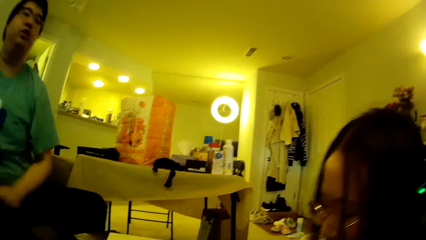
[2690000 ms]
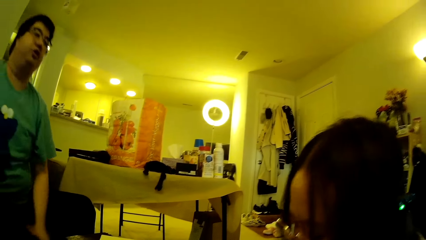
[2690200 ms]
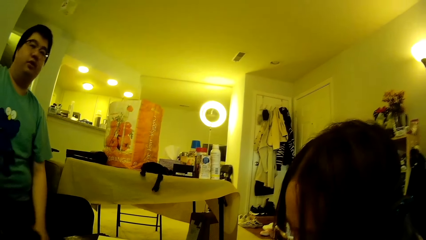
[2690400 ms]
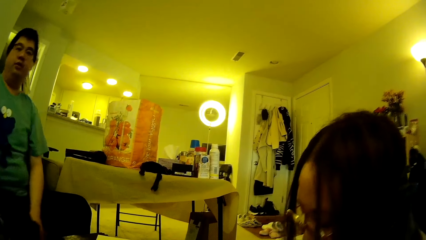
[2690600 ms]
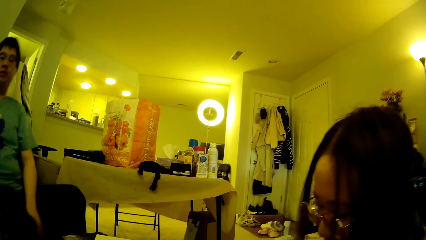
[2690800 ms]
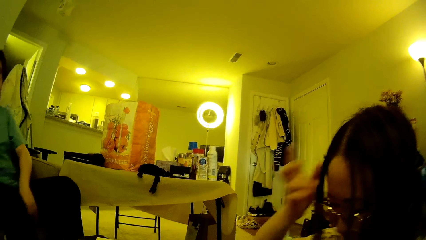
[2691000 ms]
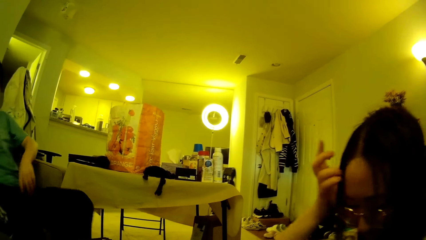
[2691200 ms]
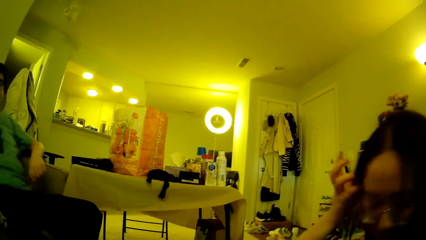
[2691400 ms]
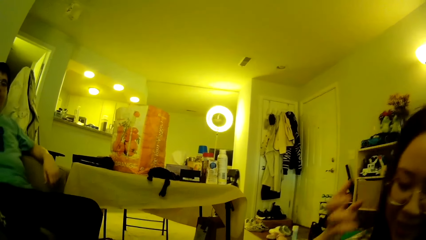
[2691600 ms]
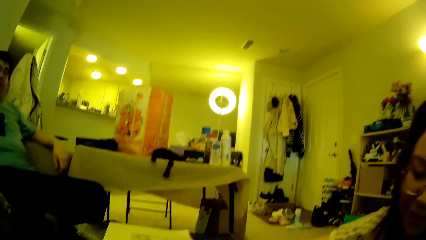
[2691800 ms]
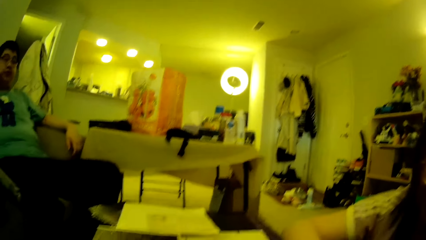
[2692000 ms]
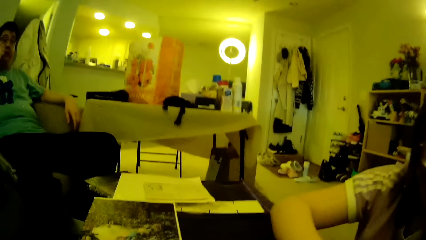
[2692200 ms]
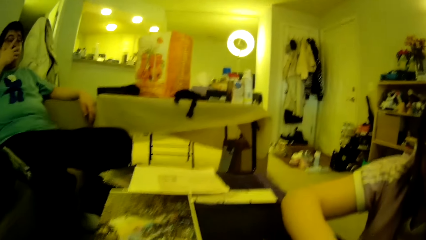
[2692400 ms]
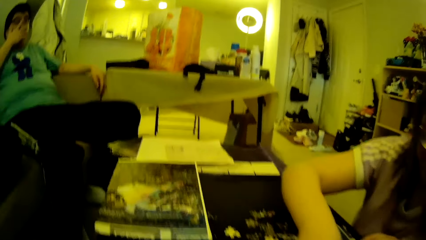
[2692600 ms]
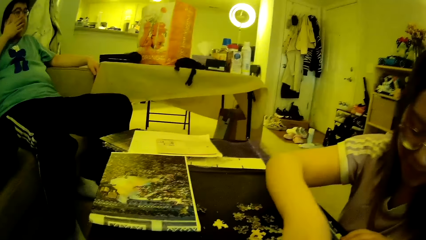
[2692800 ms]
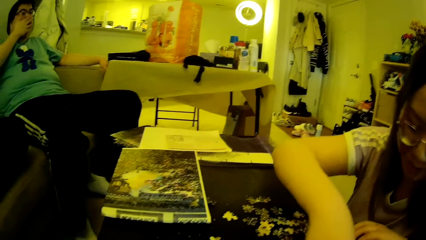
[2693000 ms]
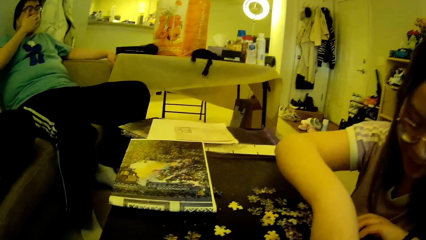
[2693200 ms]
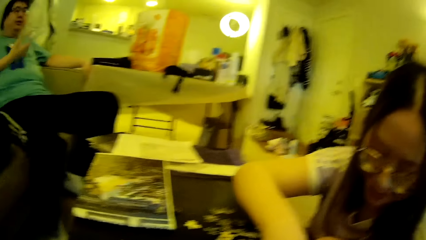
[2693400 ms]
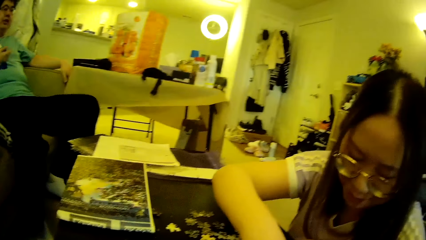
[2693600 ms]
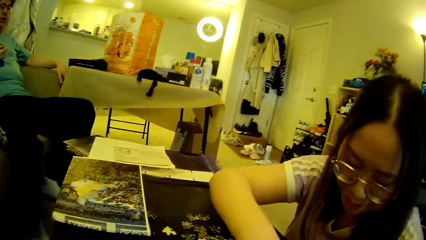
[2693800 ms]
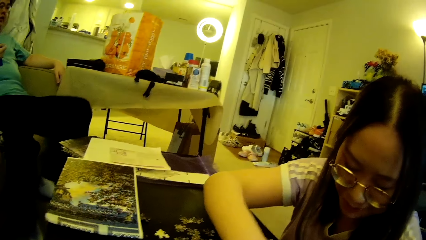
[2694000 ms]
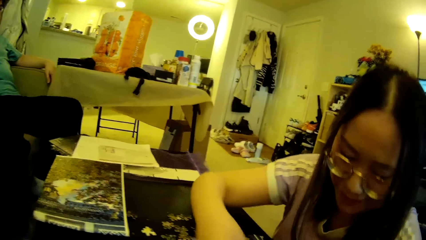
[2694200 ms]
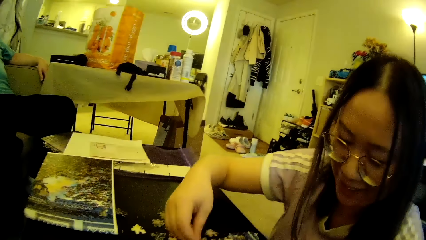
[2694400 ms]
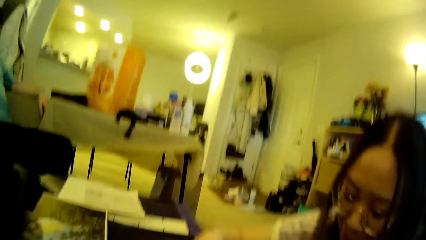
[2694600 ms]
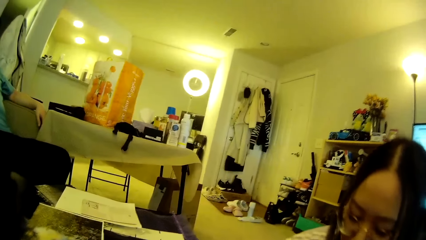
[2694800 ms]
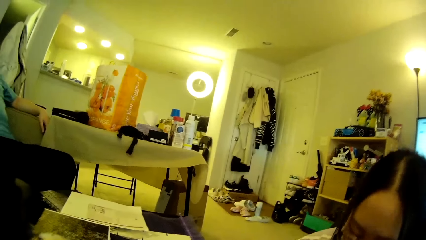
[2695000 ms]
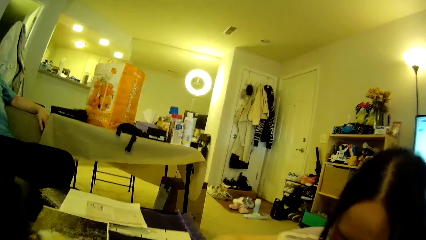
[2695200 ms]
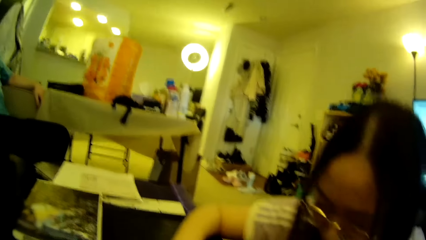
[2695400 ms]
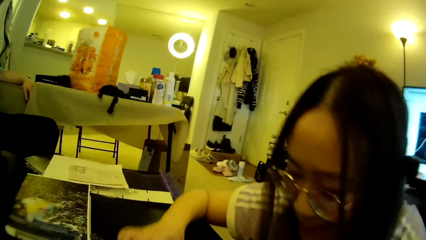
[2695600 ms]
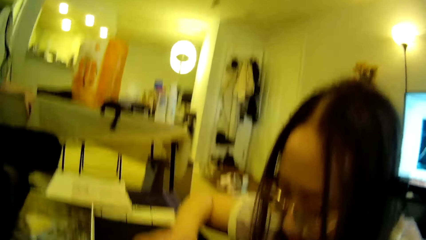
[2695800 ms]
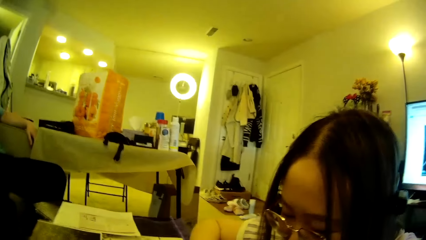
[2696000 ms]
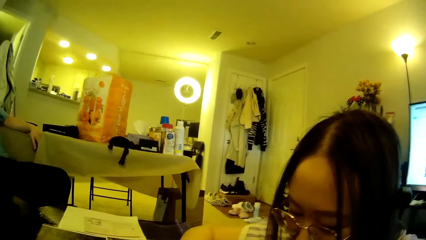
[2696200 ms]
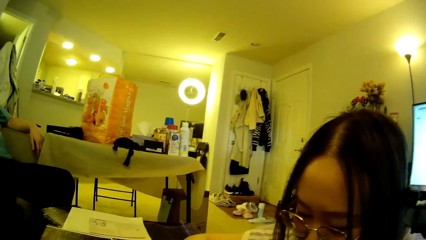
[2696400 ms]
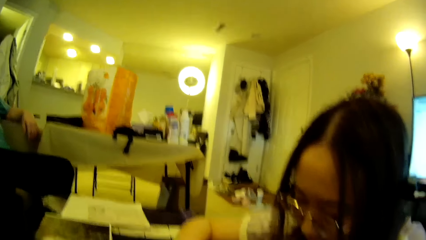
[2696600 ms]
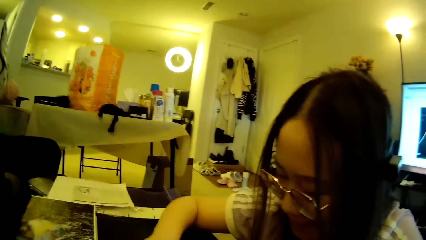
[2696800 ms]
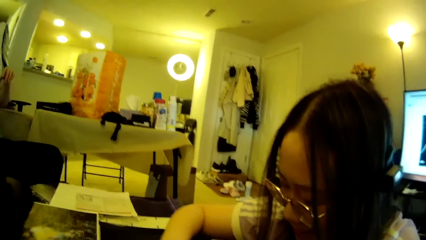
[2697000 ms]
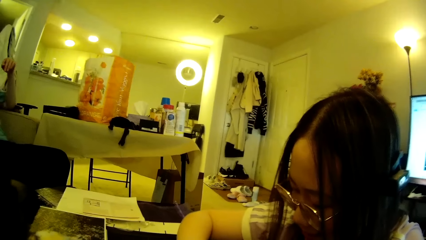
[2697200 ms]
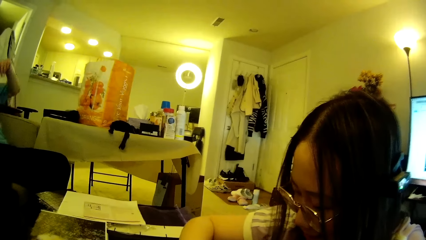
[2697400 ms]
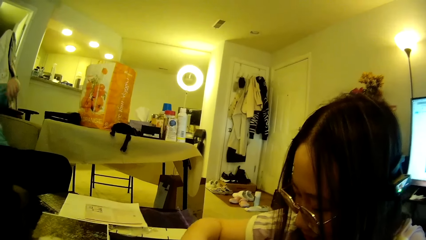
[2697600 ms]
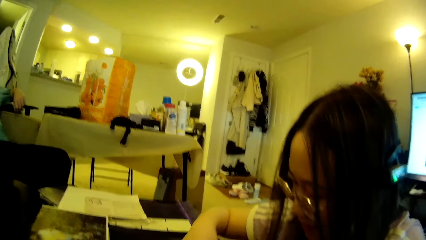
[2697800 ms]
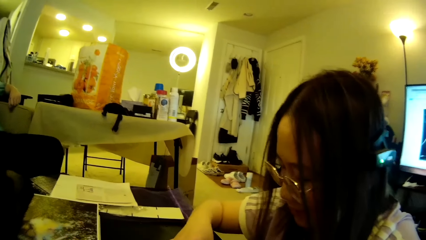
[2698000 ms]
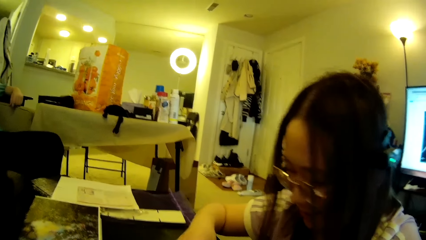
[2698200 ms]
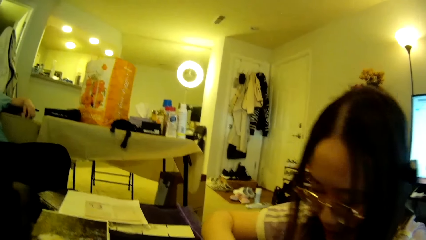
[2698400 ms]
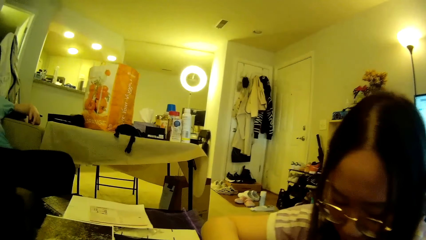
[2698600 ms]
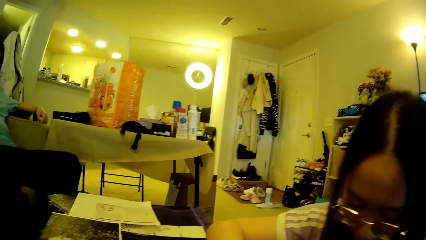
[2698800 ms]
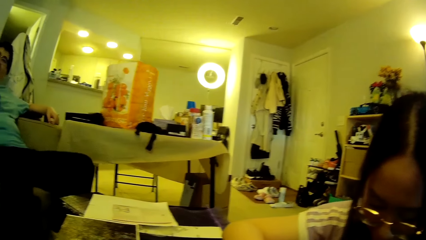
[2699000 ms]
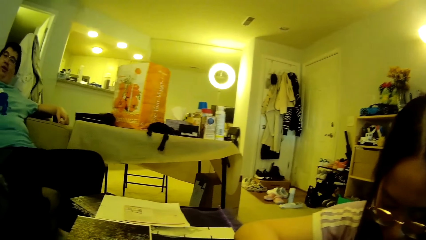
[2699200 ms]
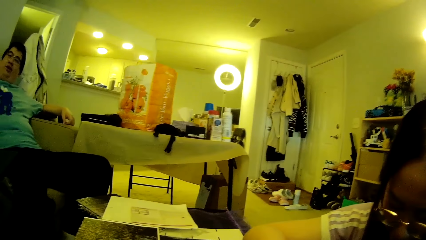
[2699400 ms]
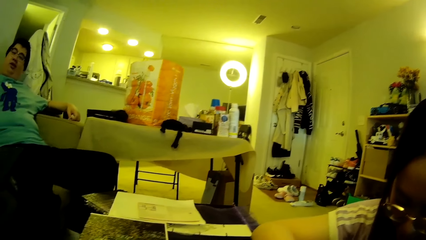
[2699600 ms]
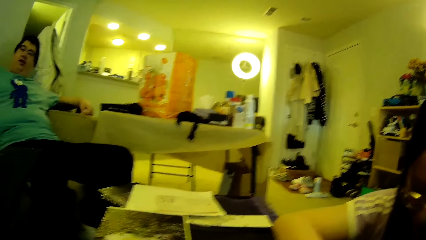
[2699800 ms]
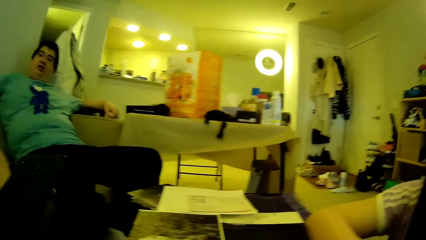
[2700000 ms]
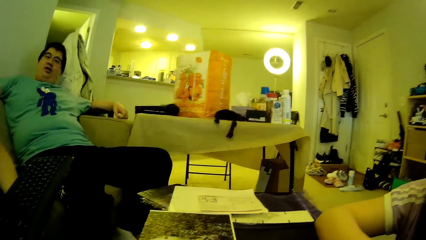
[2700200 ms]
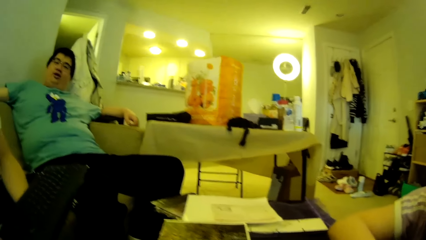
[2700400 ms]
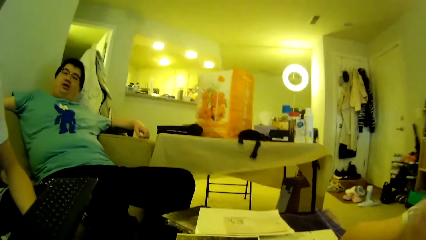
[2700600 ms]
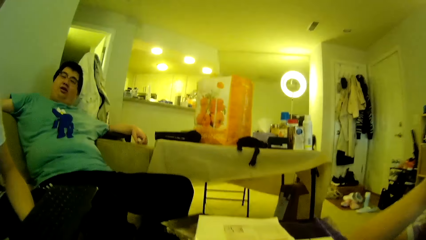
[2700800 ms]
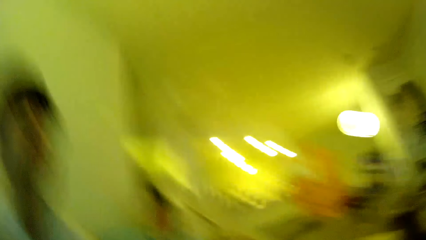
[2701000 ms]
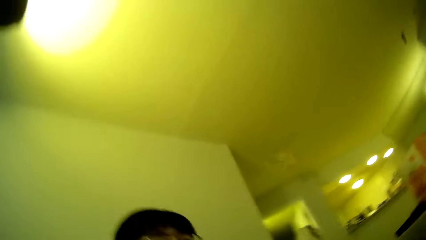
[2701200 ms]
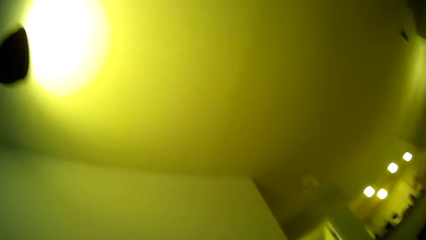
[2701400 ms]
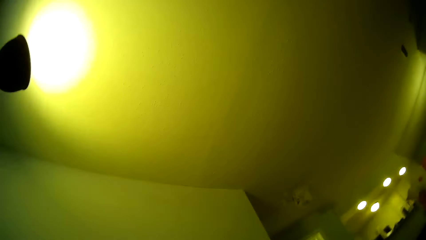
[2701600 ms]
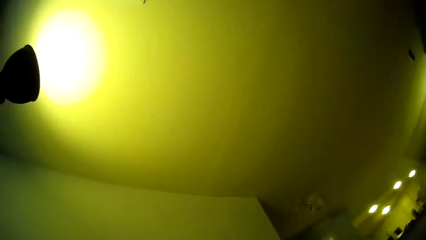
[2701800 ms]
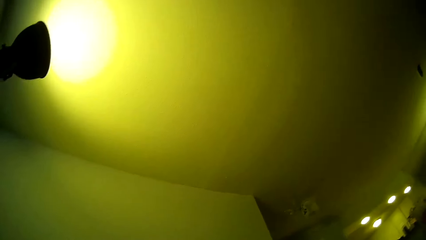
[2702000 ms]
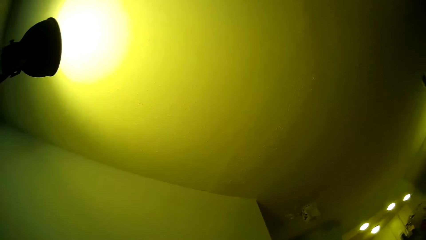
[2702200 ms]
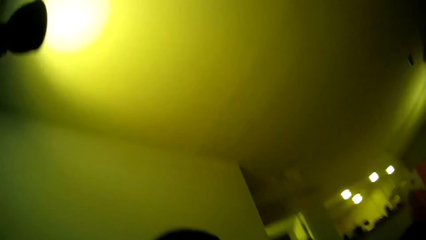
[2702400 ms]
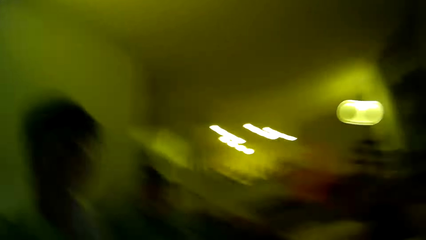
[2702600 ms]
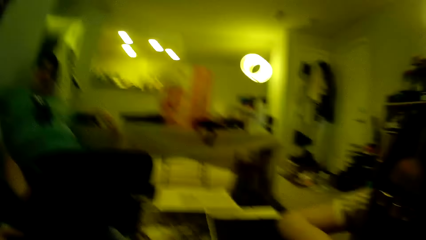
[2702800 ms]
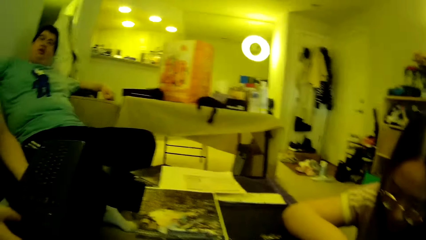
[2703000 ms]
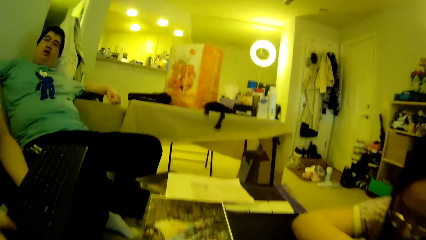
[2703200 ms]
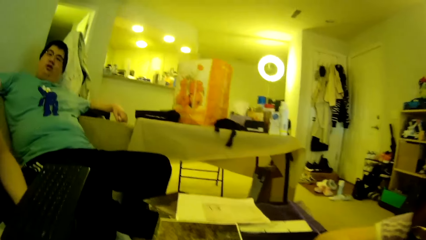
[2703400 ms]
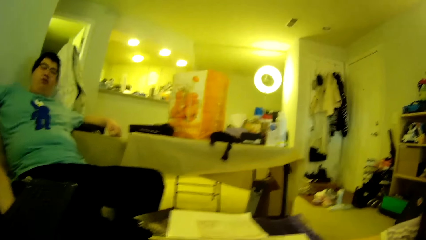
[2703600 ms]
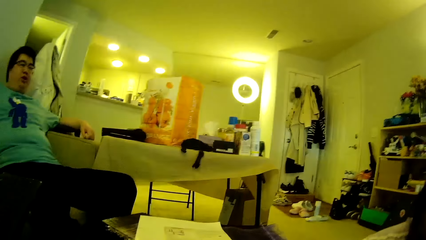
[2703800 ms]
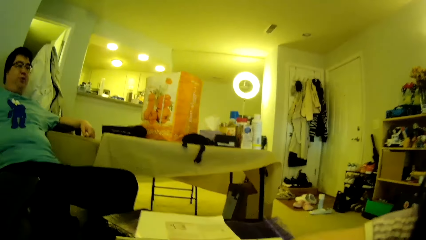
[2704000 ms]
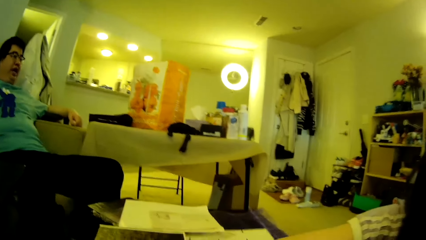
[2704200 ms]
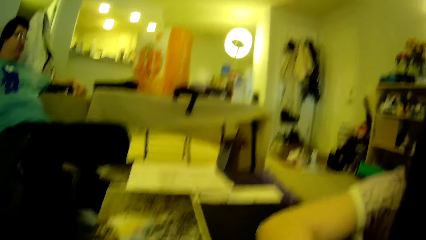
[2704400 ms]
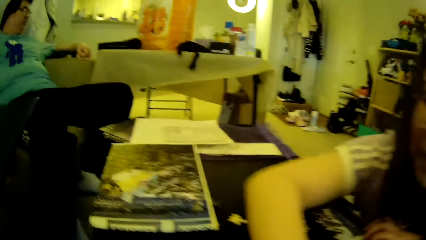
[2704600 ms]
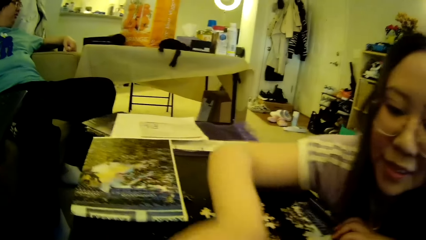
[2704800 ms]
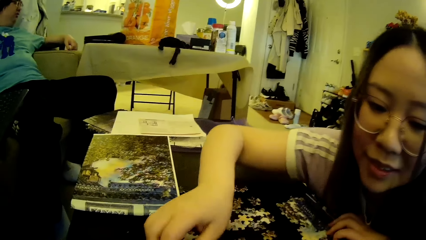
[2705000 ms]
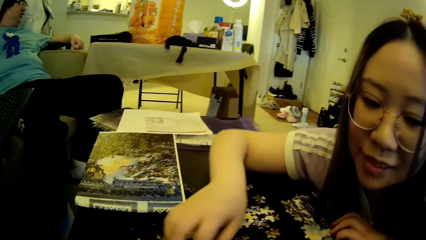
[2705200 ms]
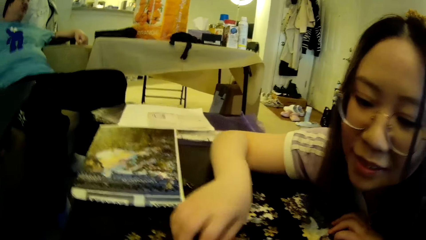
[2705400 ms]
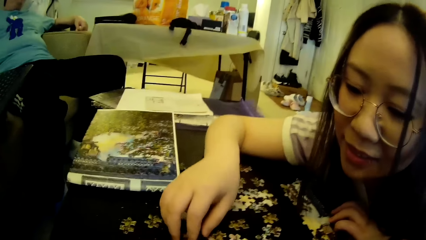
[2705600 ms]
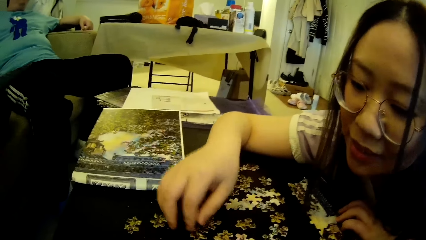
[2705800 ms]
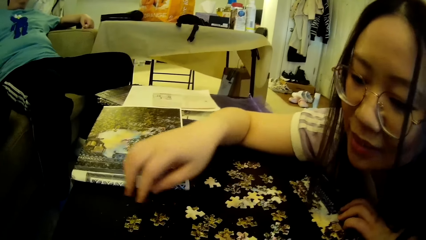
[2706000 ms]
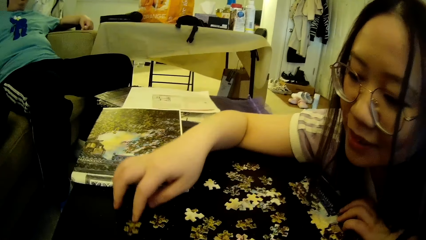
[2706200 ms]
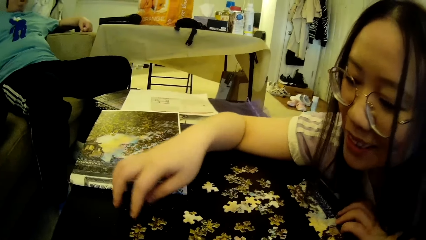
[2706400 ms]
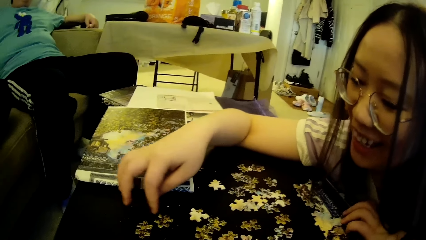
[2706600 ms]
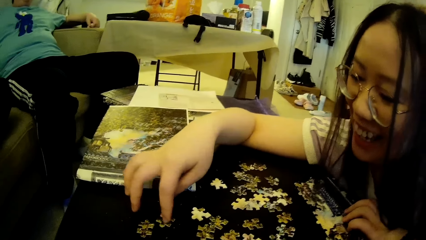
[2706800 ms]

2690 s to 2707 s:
A man moves the hand. The man drops the left hand and leans back. A lady touches the hair. The lady adjusts her hair using the right hand. The man adjusts the left hand on the seat. The lady moves the model pieces. The man wipes the face using the right hand. The lady adjusts her hair using the right hand. The man drops the left hand and swings the left leg. The camera wearer looks around. The man adjusts the left hand. The man moves the leg. A person holds a keyboard. The camera wearer looks around the house. The lady moves the model pieces.
